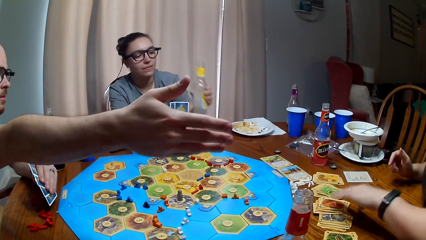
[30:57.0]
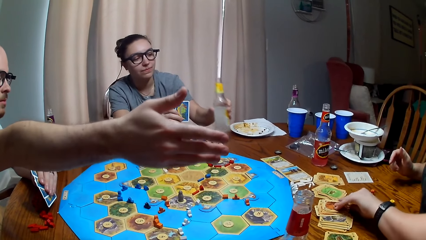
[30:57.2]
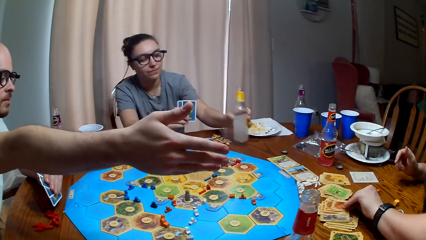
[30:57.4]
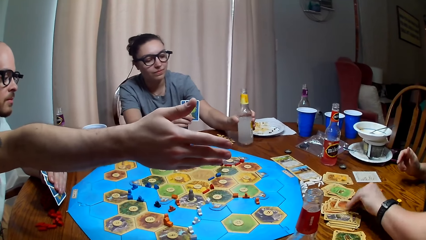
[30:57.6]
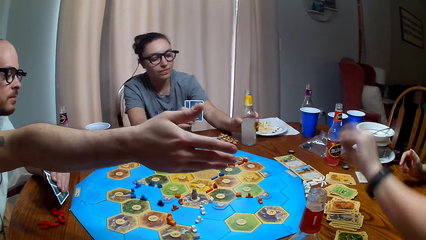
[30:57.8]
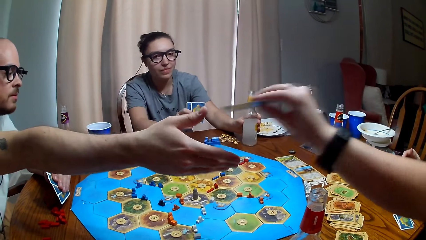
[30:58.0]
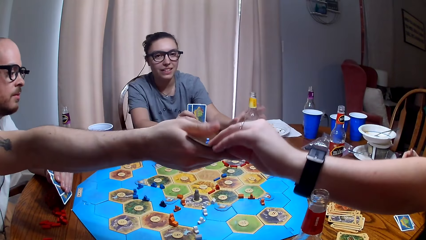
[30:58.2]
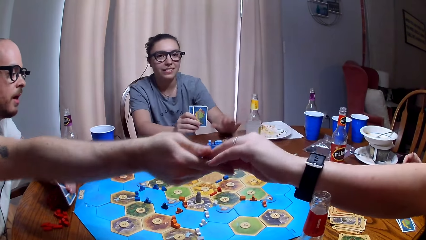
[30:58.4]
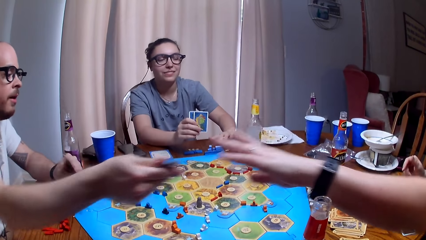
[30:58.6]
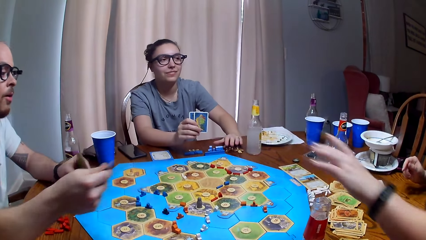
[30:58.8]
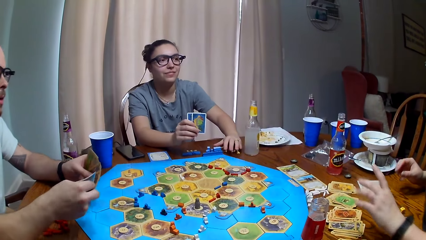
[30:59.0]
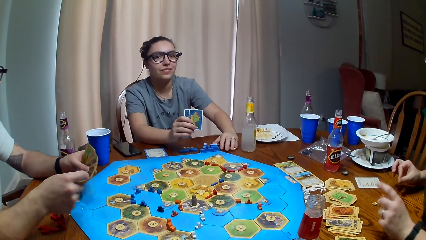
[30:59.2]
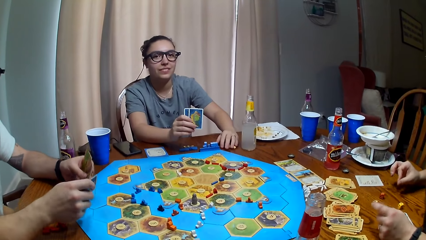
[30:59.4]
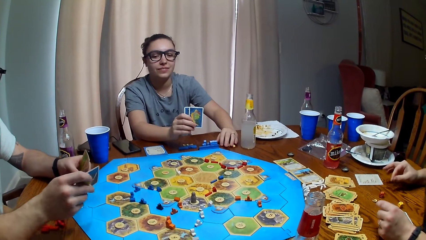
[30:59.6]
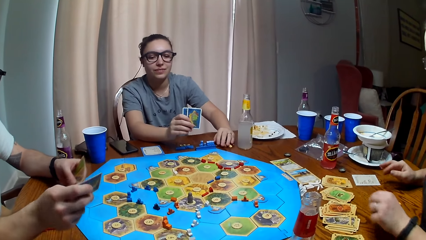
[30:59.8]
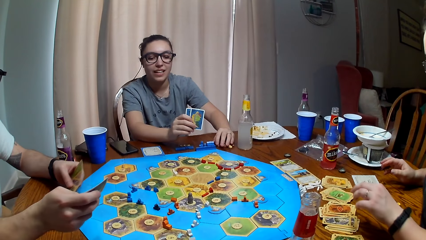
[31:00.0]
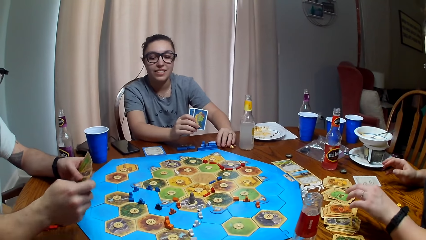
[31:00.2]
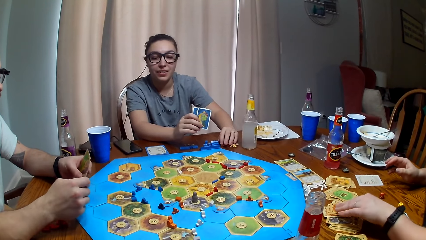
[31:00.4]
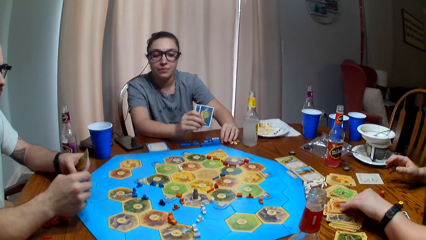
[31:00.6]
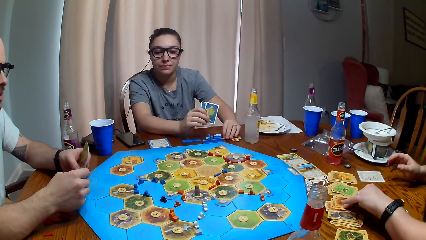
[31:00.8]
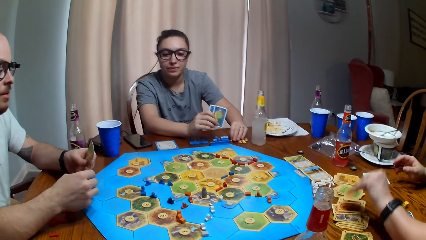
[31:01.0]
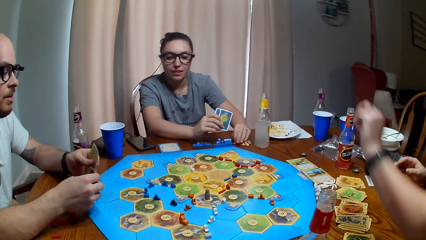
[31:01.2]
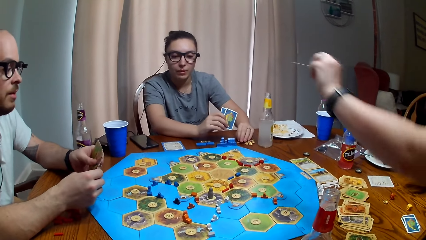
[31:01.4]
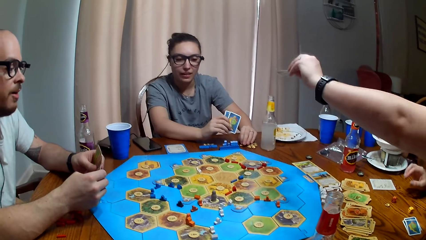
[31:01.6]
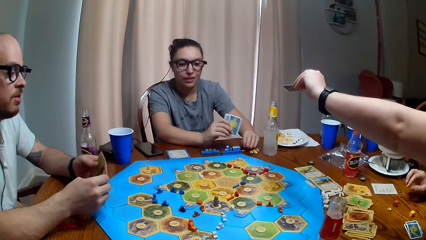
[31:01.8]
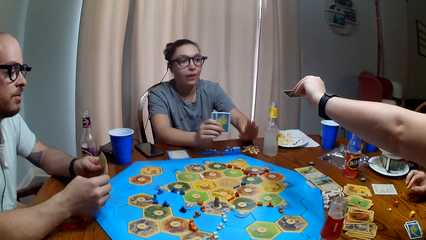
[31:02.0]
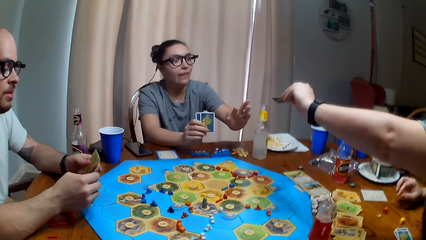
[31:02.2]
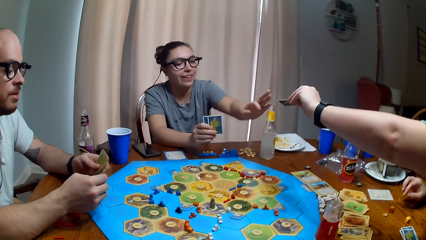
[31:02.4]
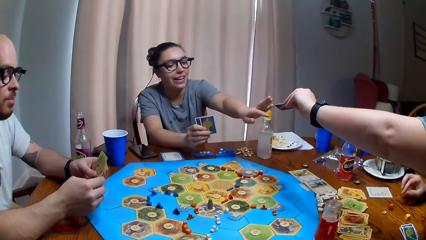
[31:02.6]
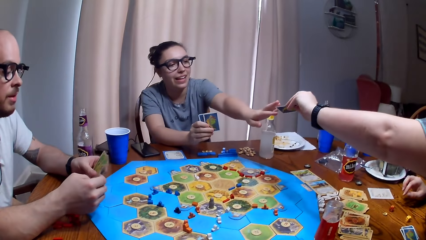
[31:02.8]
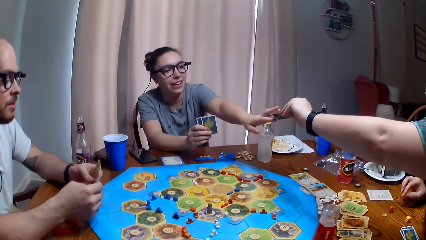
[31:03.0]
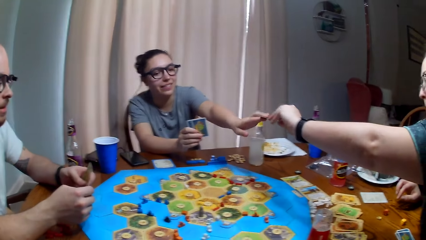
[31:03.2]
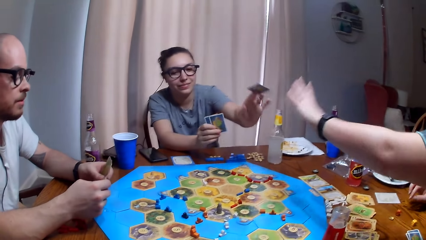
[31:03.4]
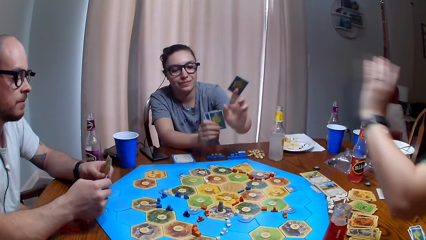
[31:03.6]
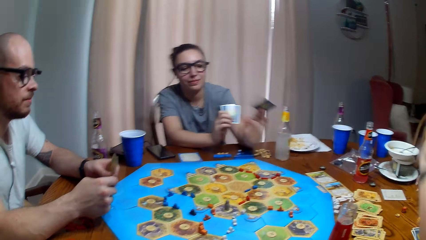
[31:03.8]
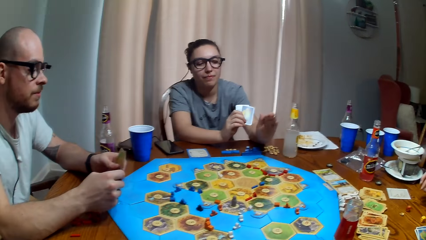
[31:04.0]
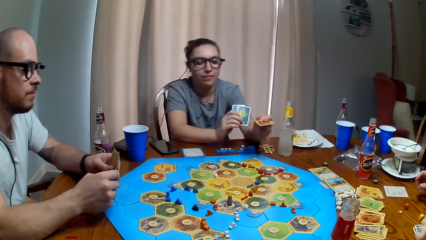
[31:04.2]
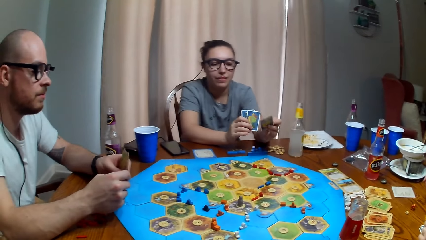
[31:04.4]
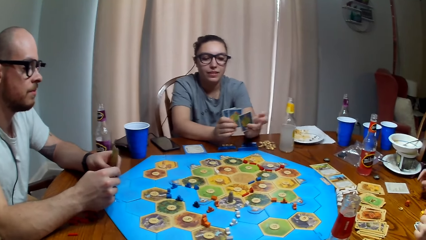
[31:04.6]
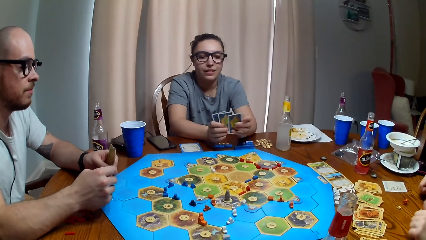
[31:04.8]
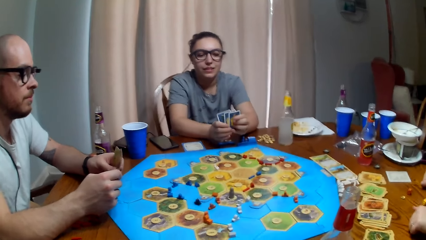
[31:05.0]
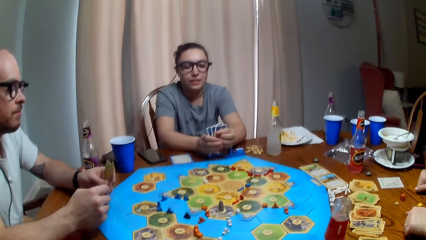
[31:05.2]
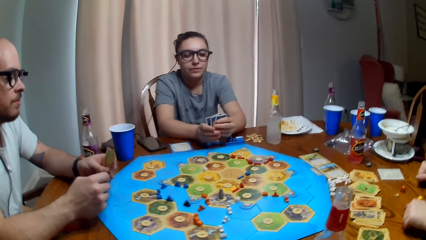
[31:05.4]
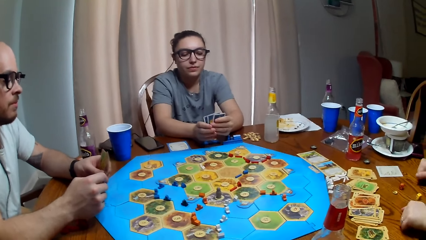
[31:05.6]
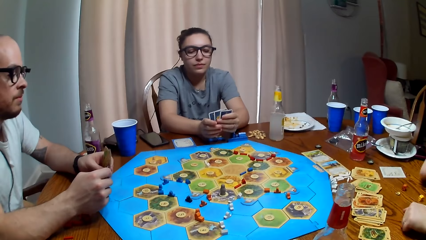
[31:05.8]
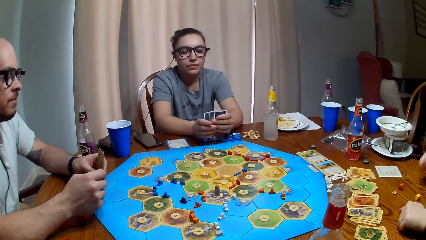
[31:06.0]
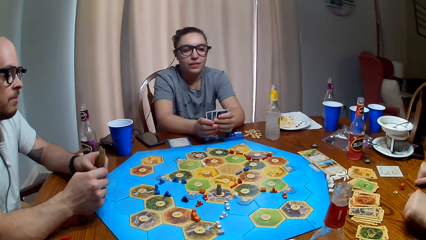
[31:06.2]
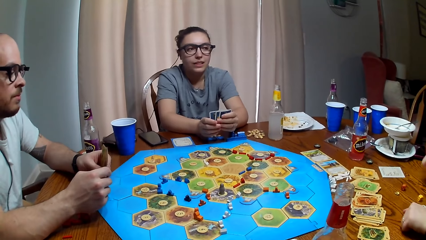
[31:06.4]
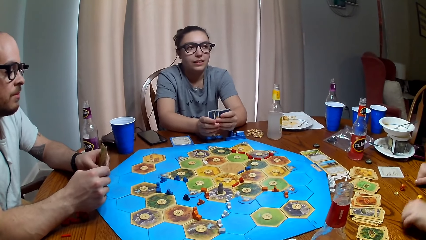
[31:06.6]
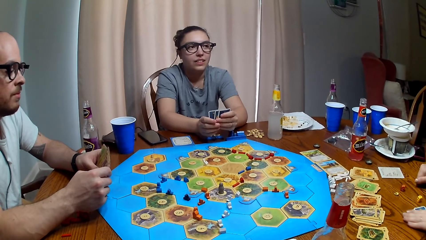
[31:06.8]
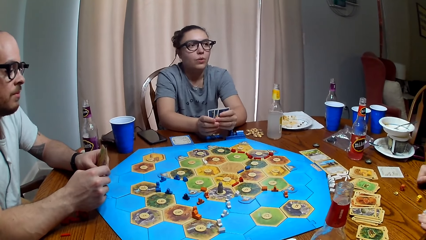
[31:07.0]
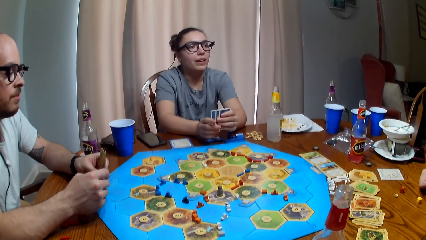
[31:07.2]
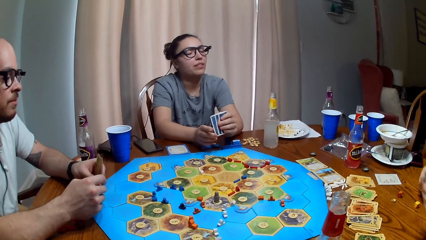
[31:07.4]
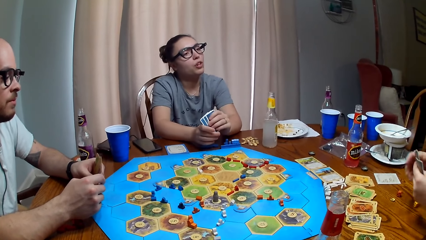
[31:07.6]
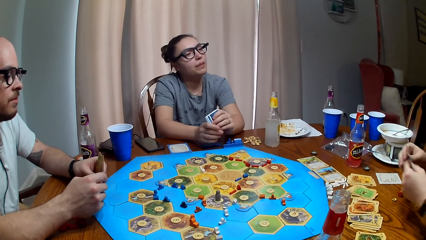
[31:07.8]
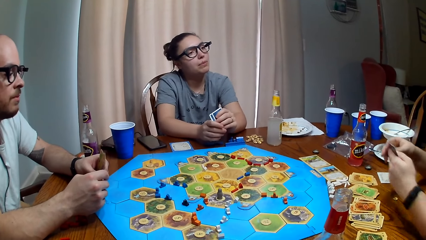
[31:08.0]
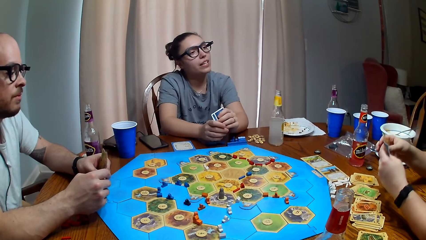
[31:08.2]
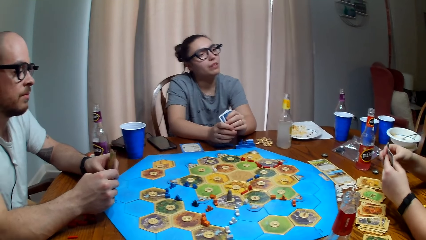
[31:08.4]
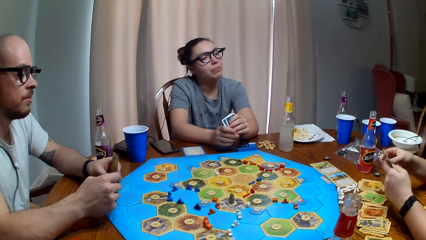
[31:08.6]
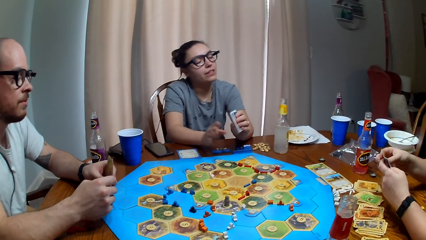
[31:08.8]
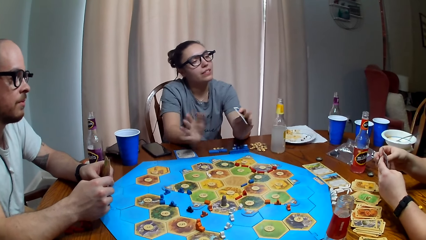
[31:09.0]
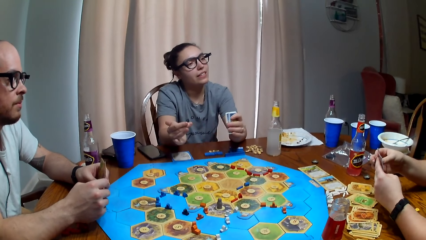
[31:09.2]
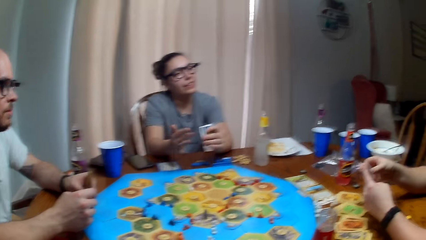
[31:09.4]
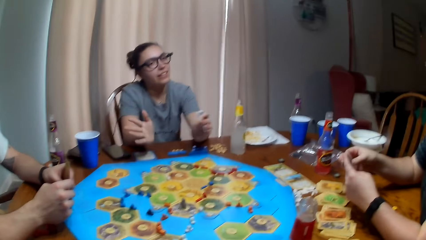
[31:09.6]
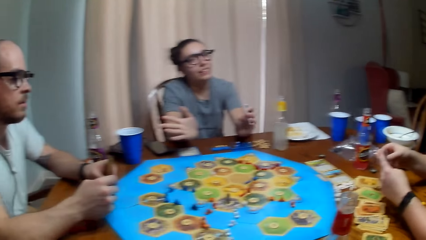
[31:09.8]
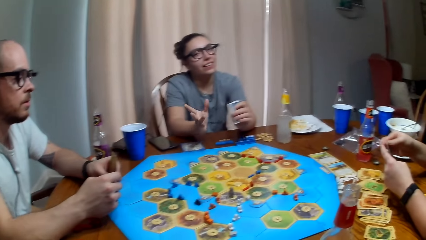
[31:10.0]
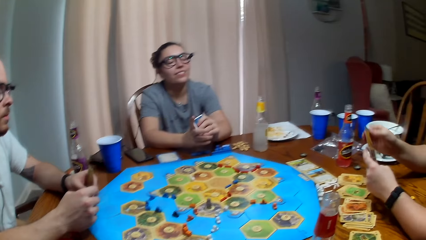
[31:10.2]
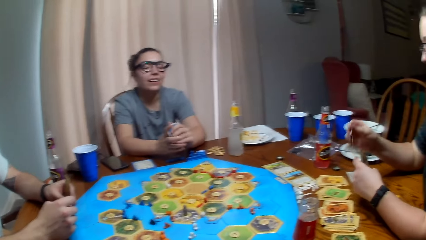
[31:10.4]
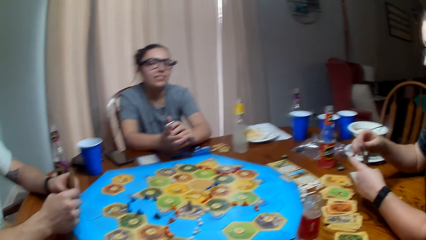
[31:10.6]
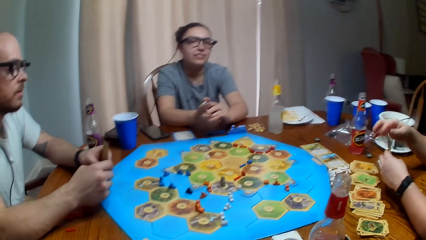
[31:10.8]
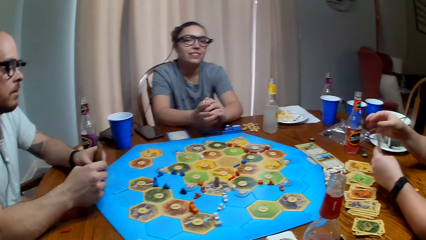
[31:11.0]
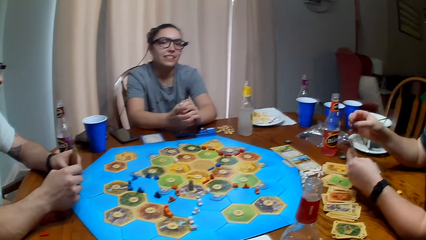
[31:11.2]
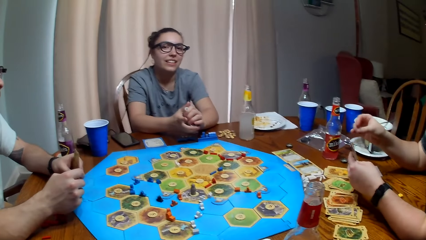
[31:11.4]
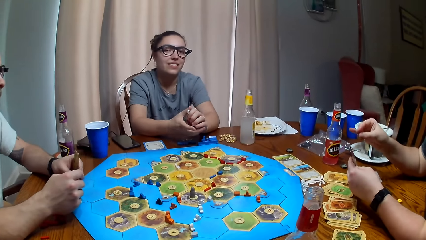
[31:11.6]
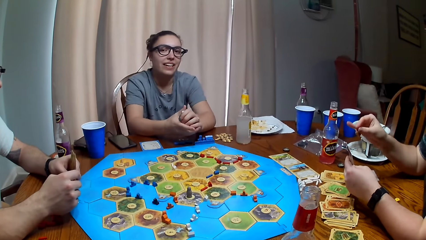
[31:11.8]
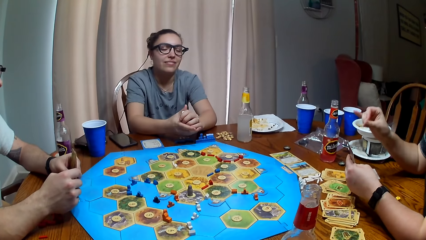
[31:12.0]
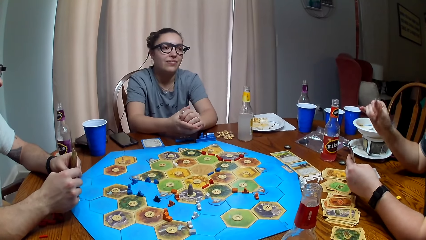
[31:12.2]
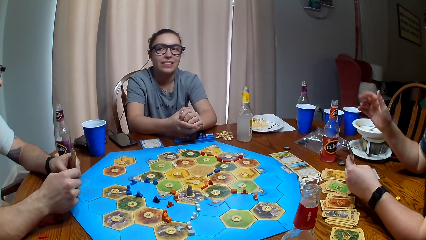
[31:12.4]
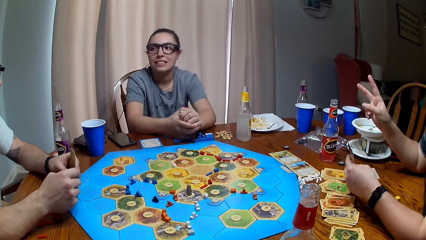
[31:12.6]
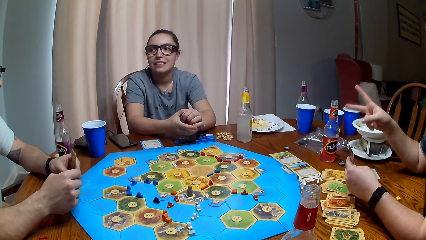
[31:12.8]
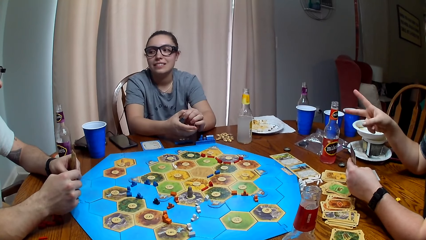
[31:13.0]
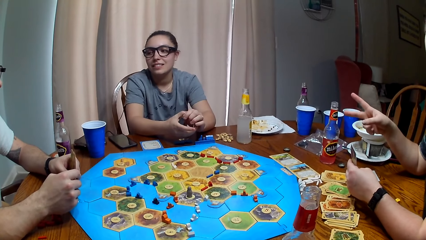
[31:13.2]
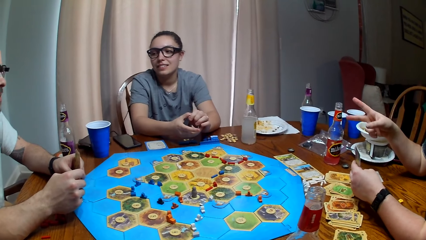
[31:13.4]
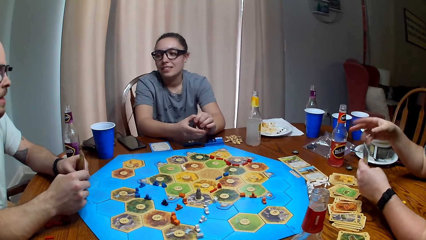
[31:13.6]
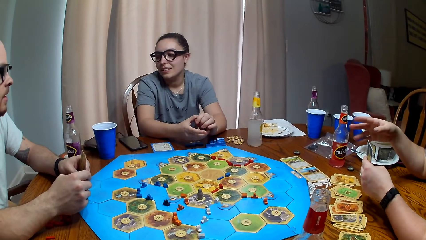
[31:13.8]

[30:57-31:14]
A woman drops a card. A man stretches the hand. Another woman gives the man the card. The man picks up the card. A third woman holds something. The first woman picks up a card. A woman gives the third woman the card. A fourth woman picks up a card. A woman hits the table. The fourth woman dialogues with the first woman.
